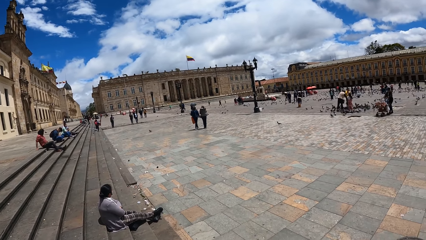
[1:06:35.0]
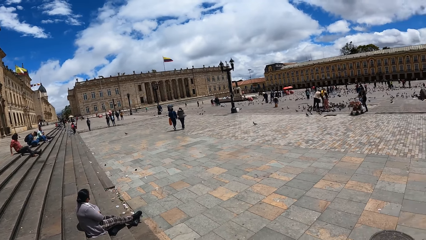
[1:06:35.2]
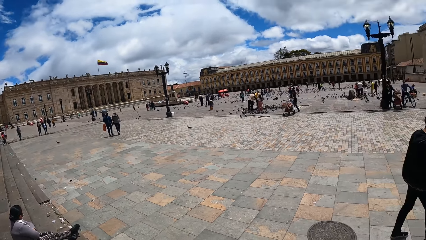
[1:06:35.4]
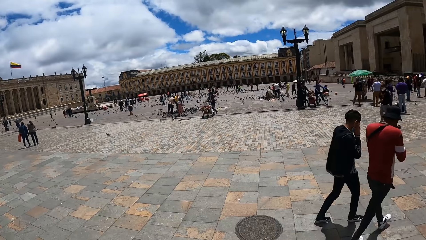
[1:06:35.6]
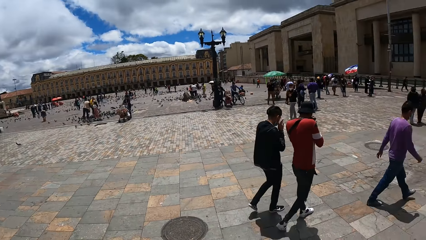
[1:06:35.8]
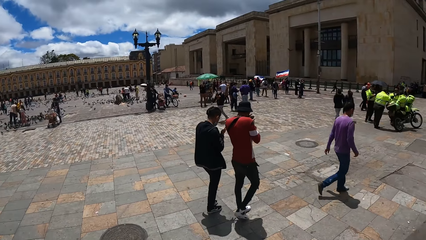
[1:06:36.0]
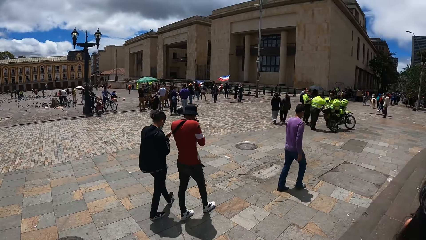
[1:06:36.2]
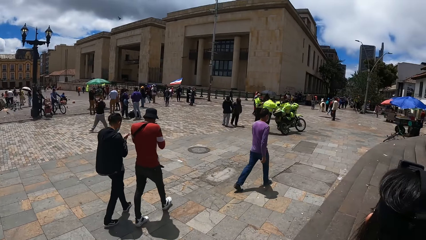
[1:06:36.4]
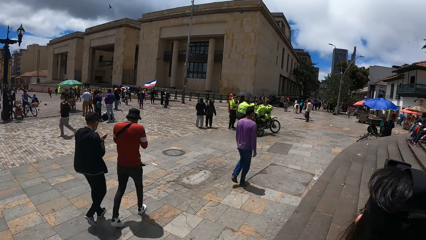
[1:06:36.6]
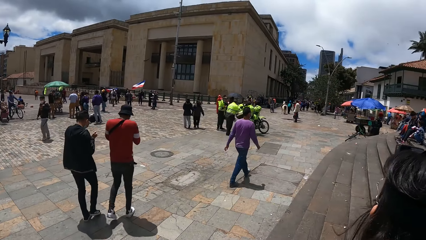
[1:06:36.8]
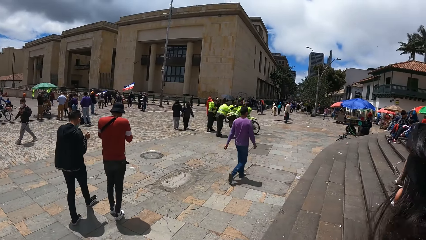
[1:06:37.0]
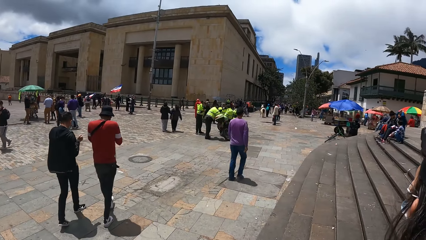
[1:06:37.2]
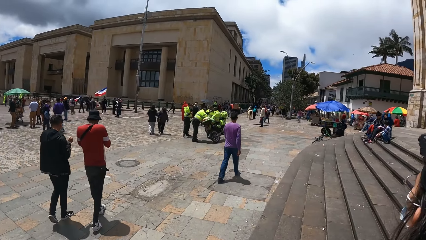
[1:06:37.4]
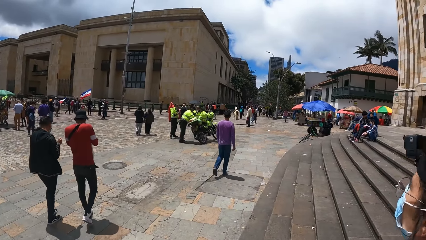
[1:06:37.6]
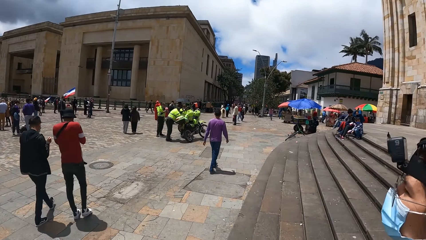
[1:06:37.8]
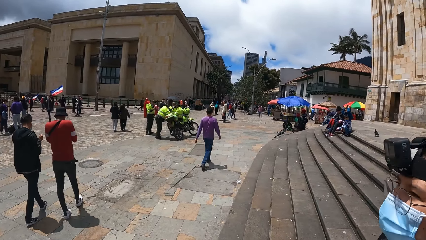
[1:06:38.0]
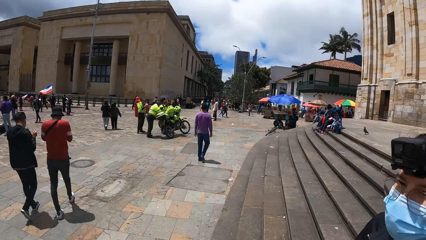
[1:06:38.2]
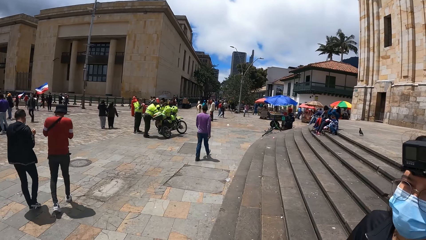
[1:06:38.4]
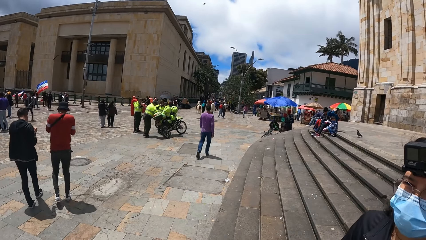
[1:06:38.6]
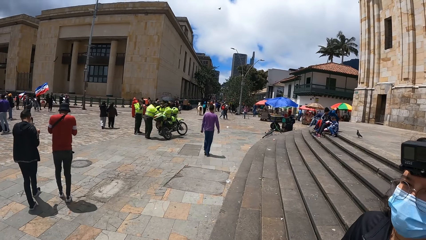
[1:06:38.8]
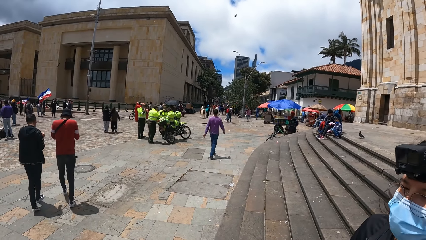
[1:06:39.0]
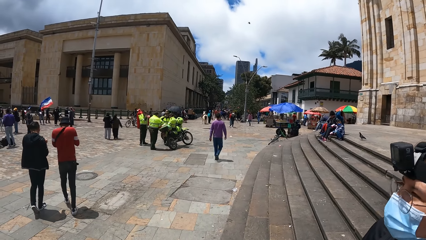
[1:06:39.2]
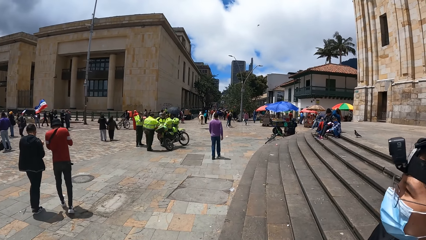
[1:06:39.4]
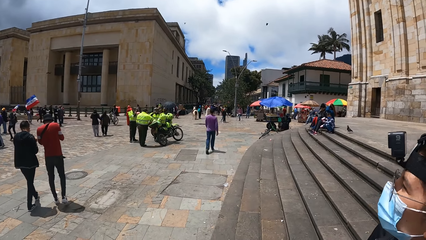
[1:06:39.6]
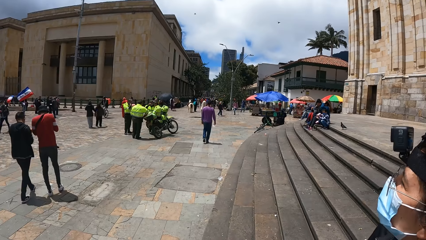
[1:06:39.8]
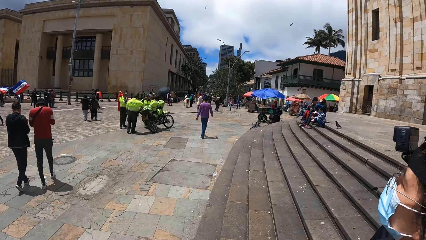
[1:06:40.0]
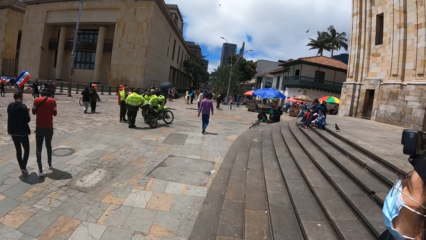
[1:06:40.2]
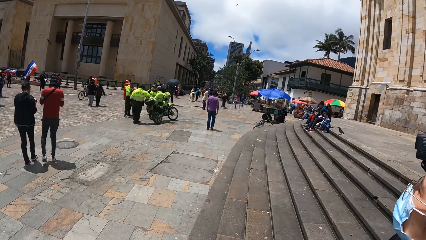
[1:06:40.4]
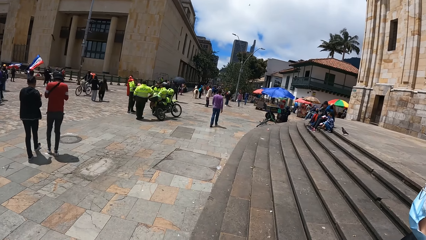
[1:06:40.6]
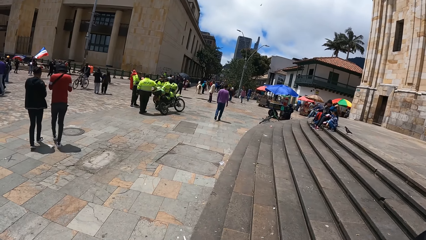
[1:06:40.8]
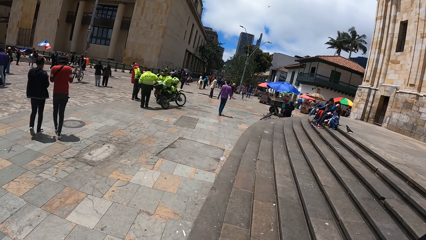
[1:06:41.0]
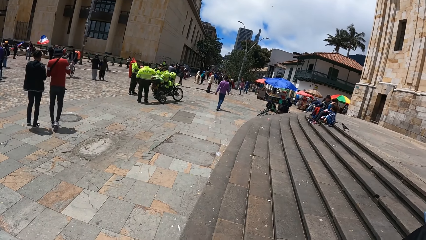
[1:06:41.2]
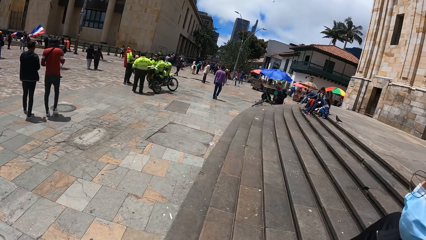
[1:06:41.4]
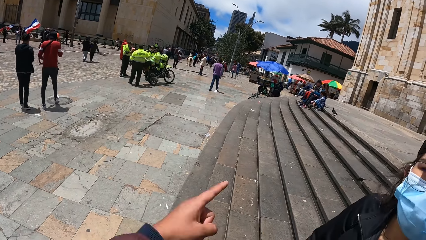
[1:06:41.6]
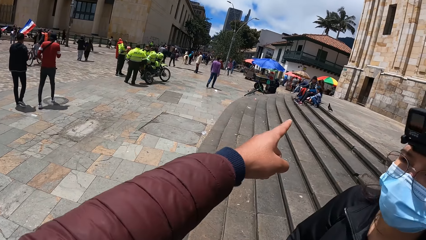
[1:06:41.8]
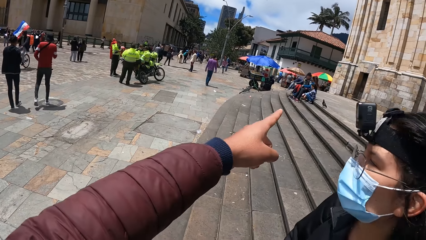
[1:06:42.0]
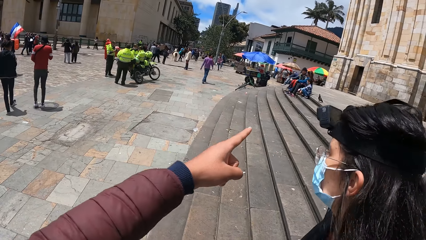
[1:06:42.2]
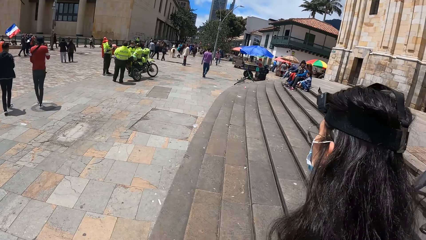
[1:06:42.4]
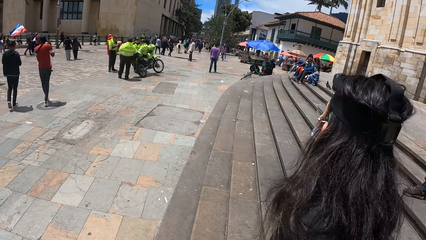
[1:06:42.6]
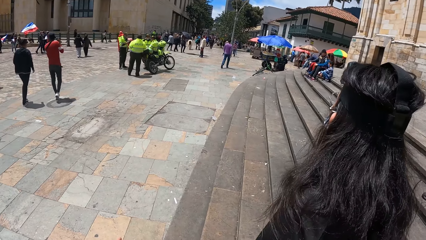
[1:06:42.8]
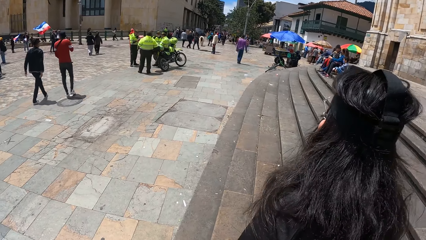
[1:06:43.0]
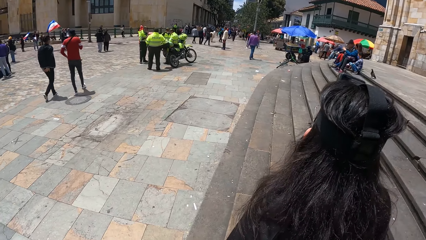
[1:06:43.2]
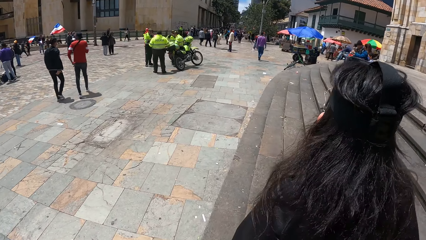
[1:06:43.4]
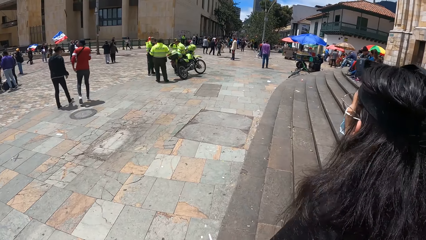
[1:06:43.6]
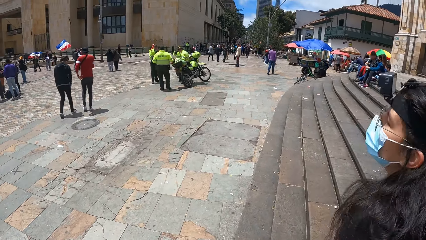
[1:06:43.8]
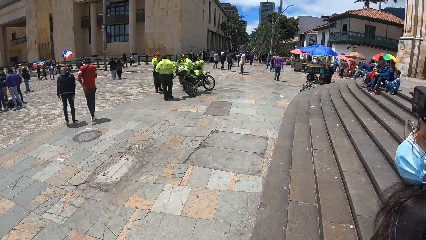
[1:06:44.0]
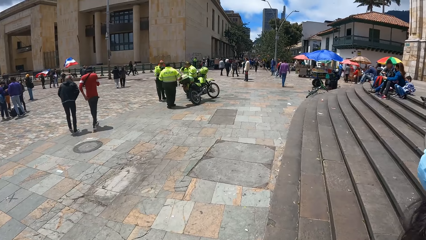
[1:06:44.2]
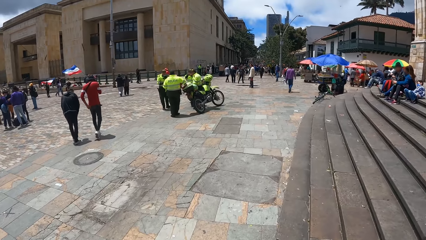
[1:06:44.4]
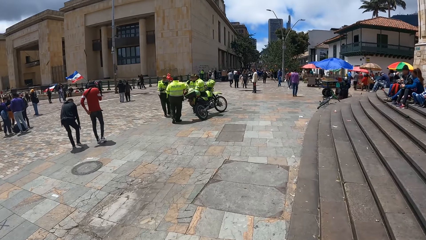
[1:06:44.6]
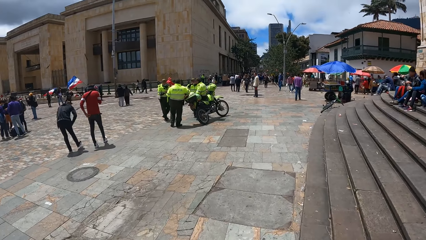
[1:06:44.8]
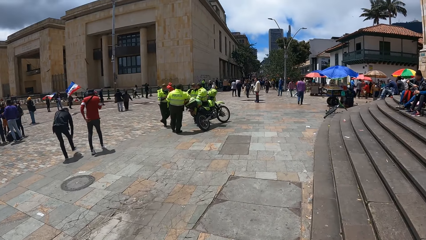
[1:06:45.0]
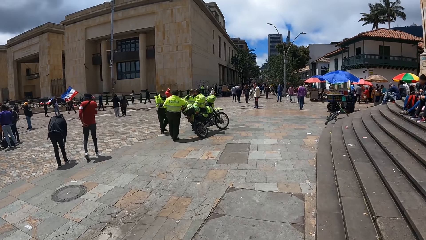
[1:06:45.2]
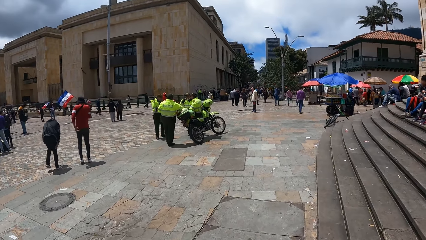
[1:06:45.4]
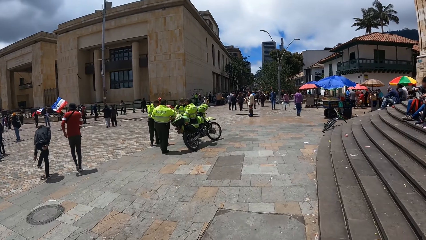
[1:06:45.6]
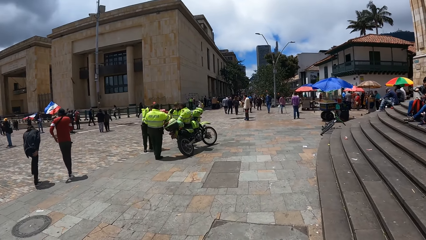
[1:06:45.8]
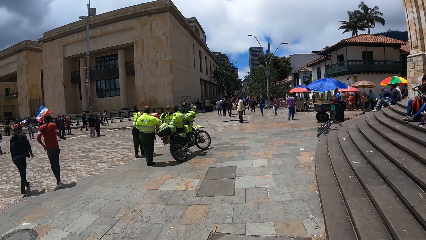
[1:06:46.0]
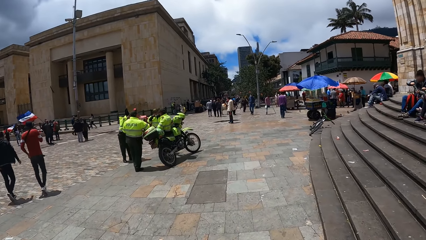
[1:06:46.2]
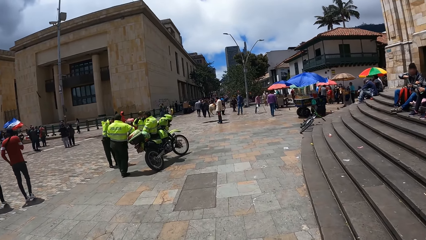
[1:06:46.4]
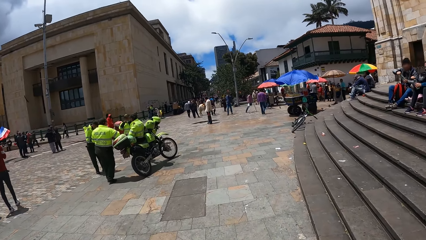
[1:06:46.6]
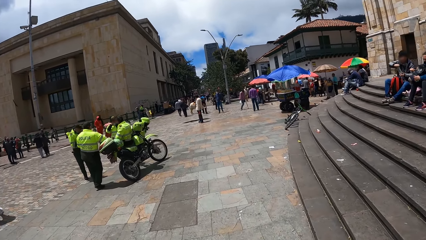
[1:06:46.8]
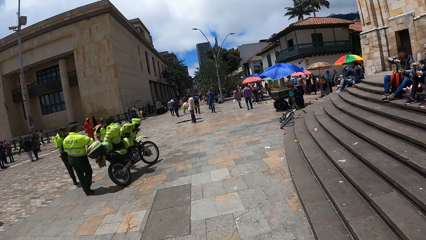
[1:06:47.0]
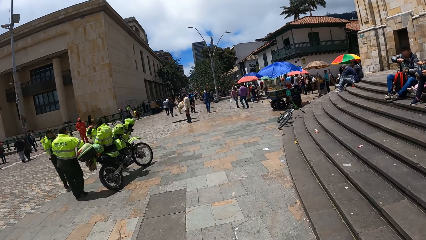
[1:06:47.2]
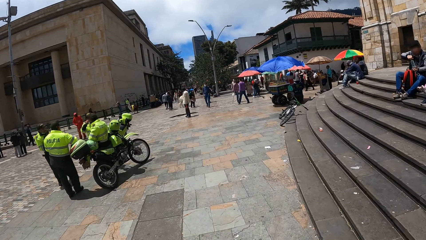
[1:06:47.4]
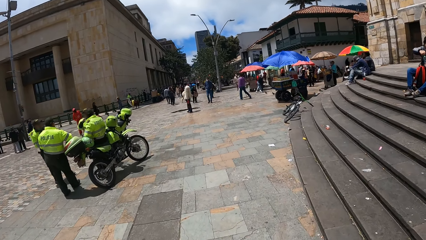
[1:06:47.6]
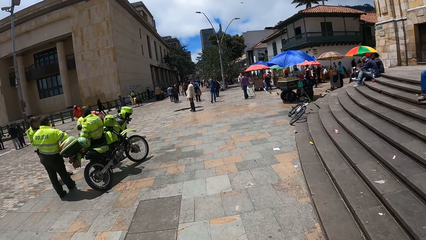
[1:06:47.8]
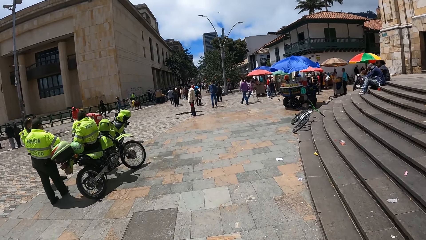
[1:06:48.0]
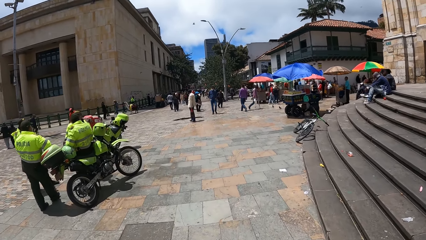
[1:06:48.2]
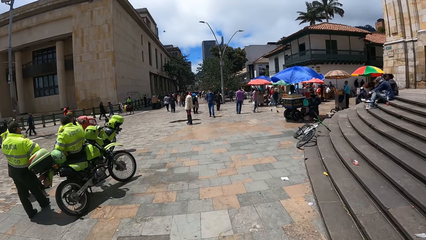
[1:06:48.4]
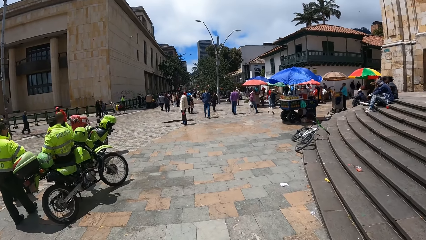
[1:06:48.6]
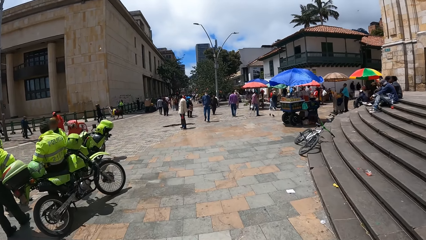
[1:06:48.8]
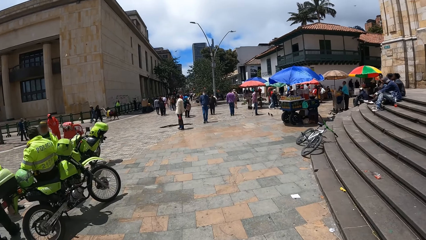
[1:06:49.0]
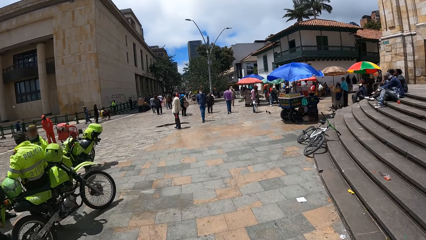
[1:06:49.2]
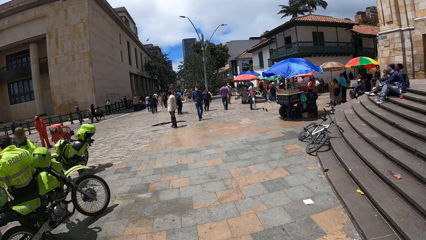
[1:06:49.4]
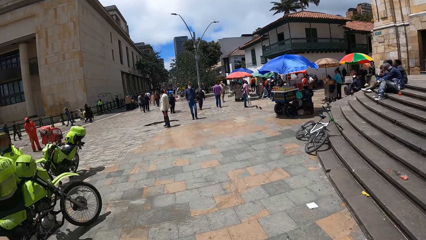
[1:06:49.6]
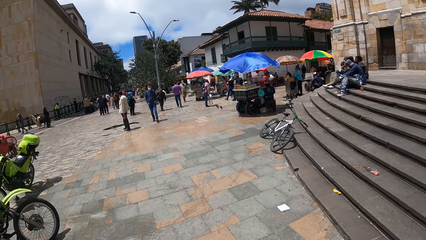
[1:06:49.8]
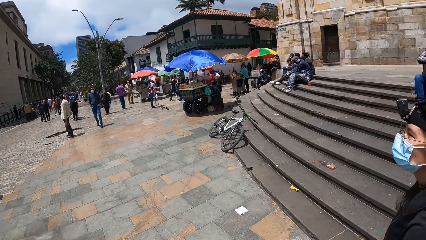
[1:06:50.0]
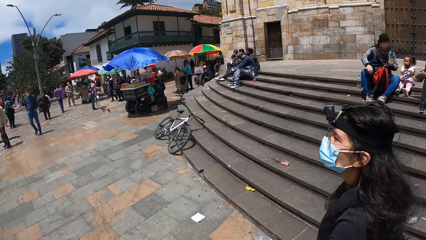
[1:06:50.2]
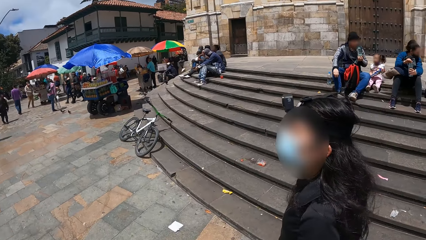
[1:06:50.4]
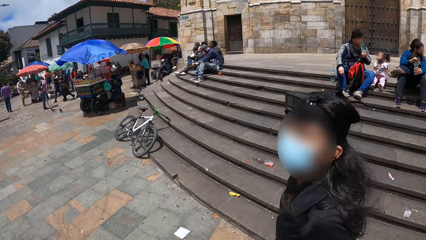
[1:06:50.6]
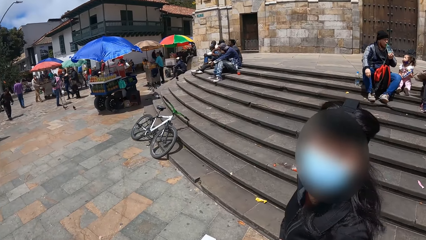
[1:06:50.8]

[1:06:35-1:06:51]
The camera wearer interacts with a person. They point forward. They walk around.
